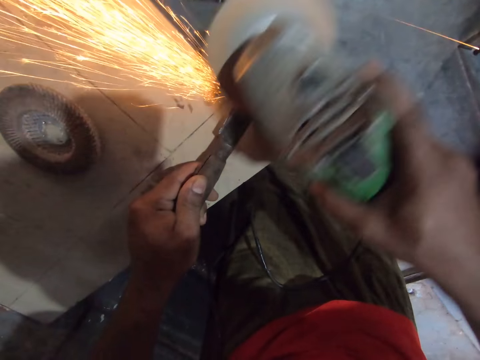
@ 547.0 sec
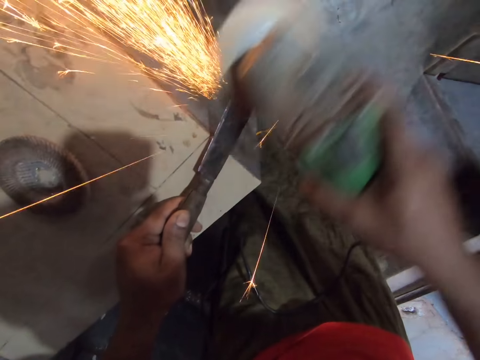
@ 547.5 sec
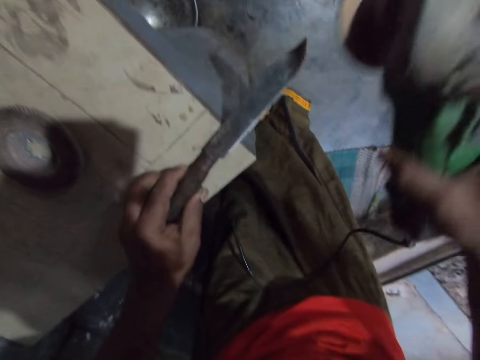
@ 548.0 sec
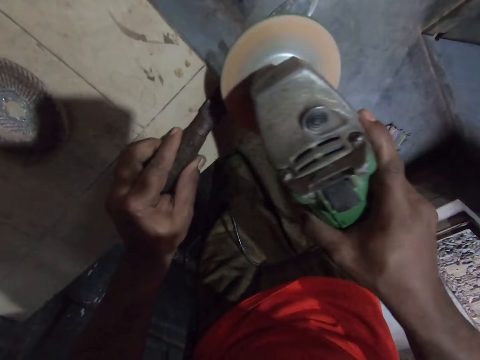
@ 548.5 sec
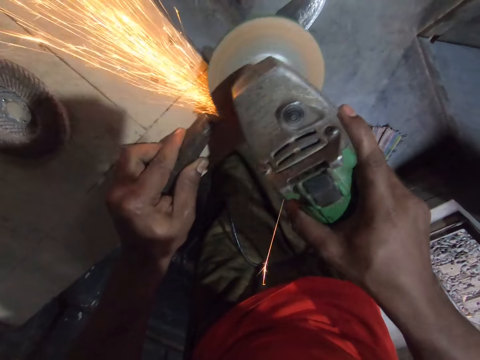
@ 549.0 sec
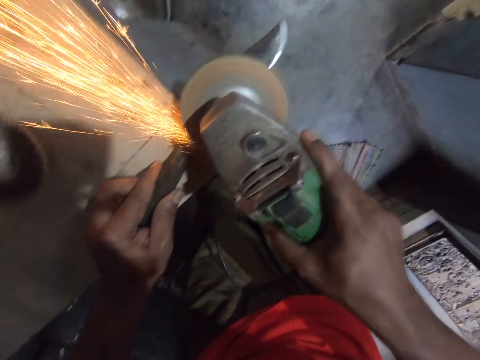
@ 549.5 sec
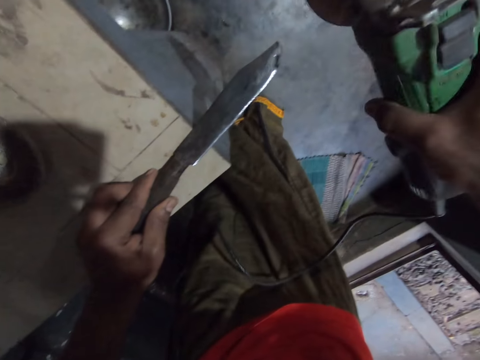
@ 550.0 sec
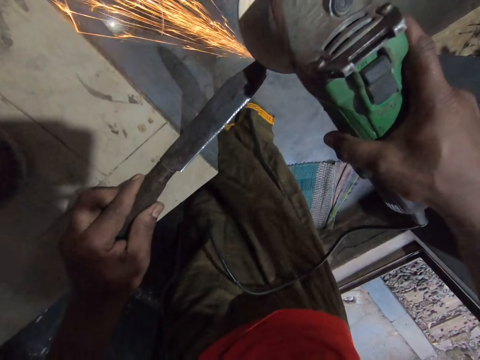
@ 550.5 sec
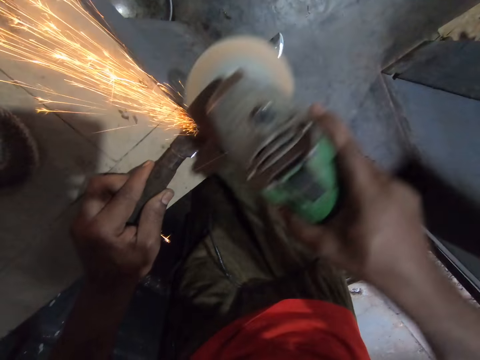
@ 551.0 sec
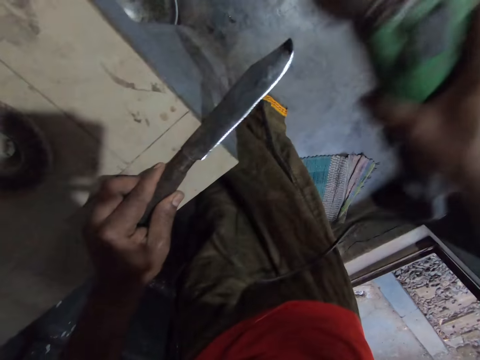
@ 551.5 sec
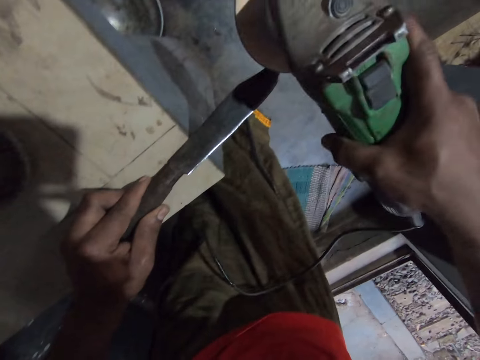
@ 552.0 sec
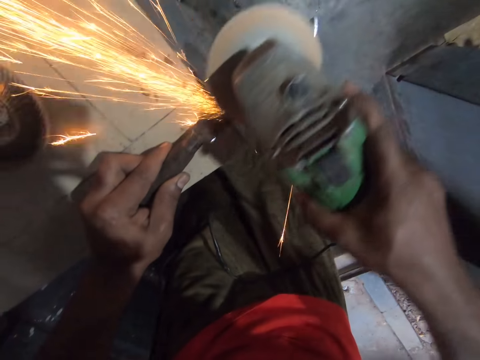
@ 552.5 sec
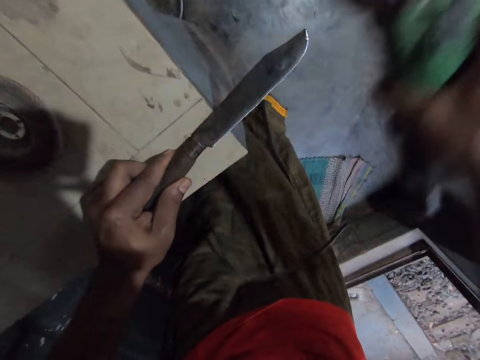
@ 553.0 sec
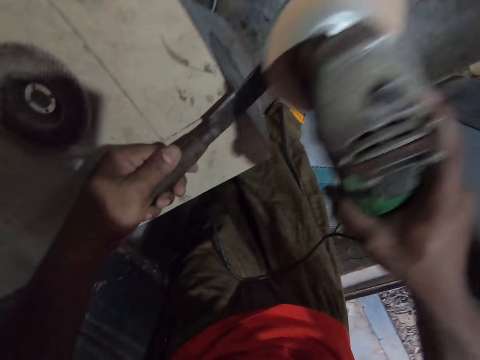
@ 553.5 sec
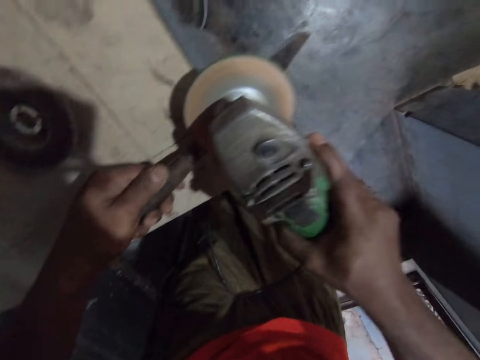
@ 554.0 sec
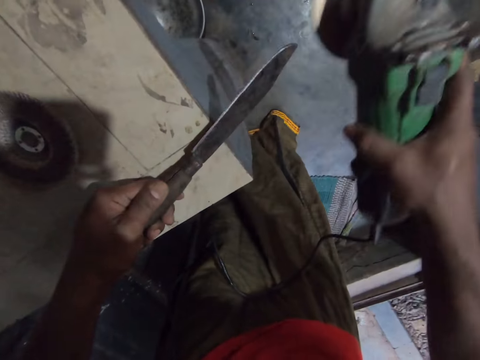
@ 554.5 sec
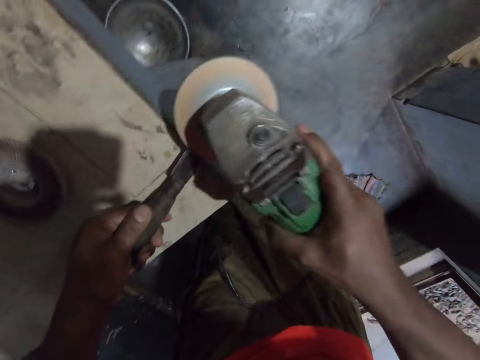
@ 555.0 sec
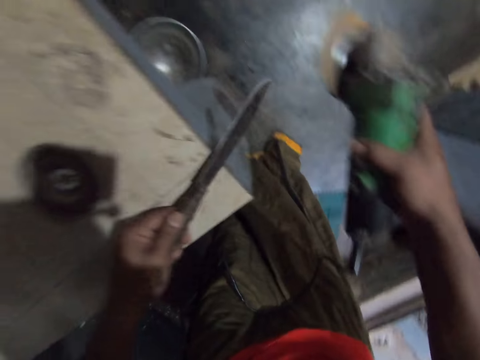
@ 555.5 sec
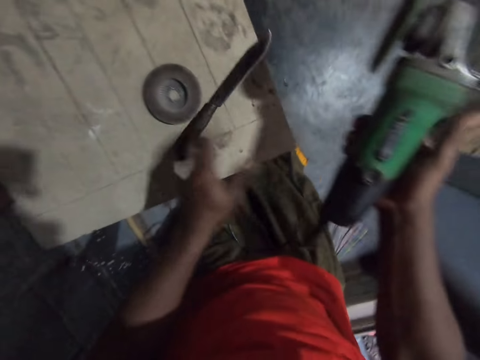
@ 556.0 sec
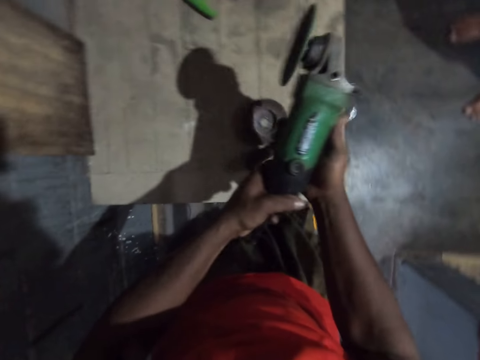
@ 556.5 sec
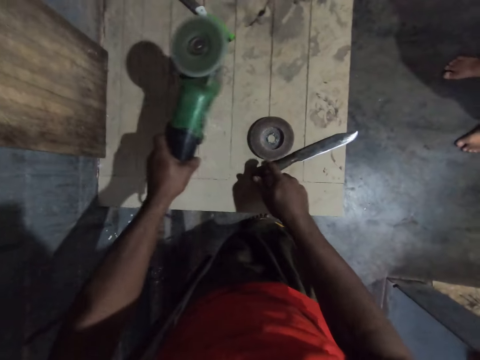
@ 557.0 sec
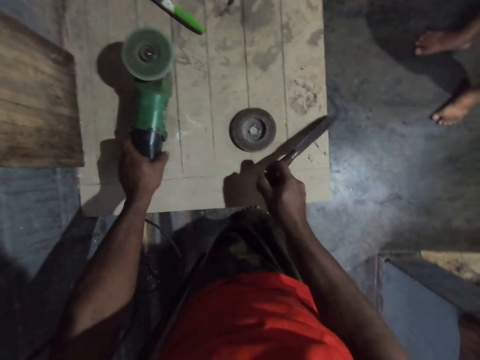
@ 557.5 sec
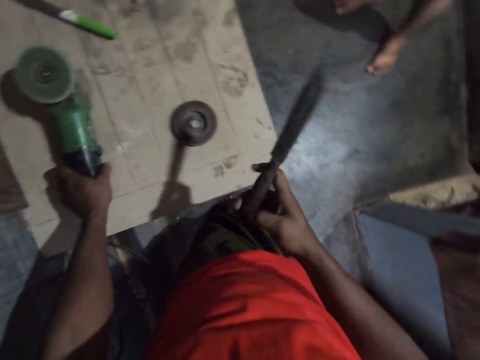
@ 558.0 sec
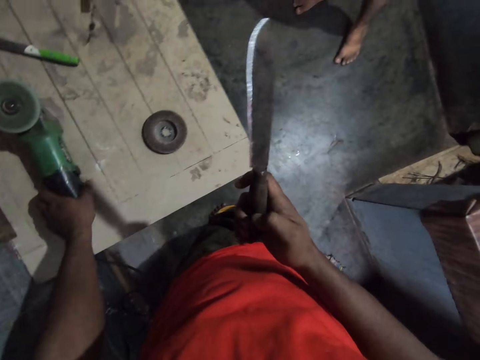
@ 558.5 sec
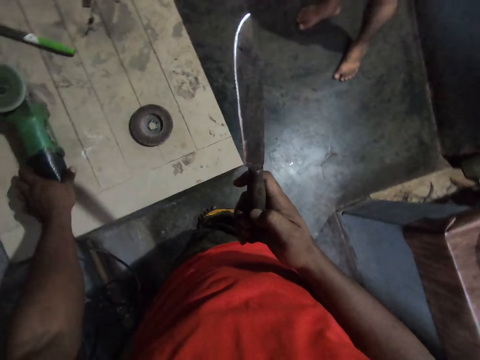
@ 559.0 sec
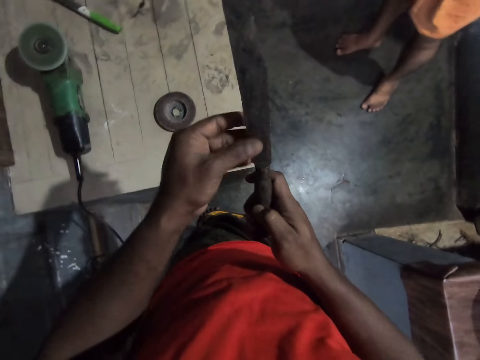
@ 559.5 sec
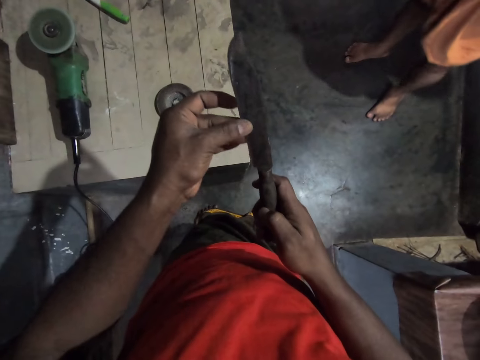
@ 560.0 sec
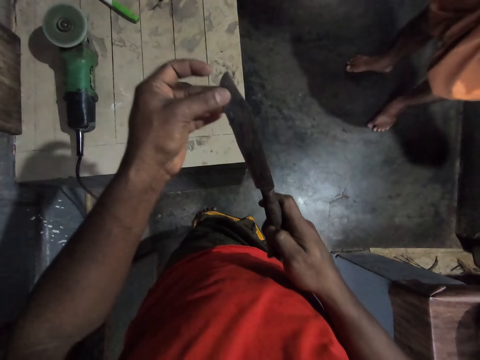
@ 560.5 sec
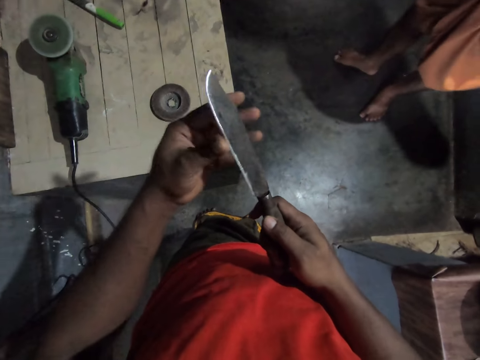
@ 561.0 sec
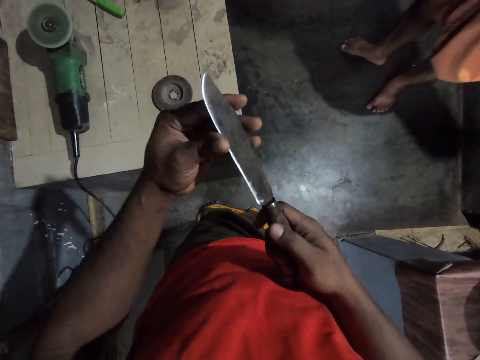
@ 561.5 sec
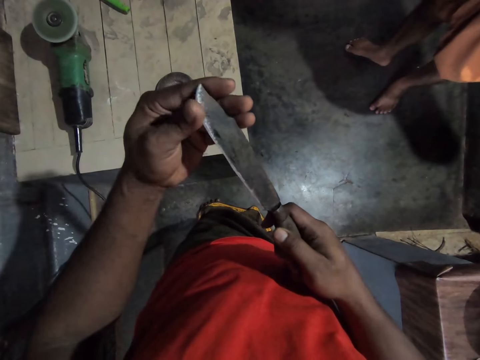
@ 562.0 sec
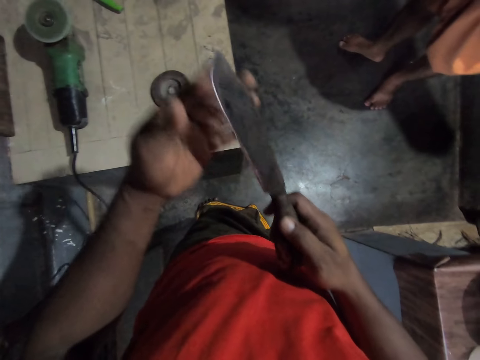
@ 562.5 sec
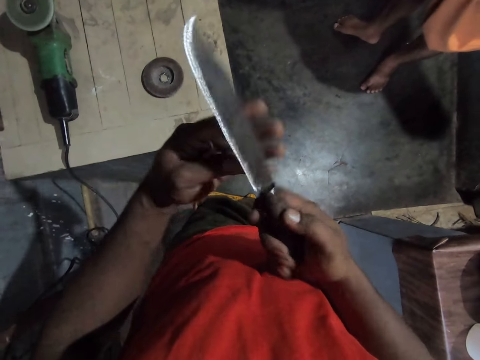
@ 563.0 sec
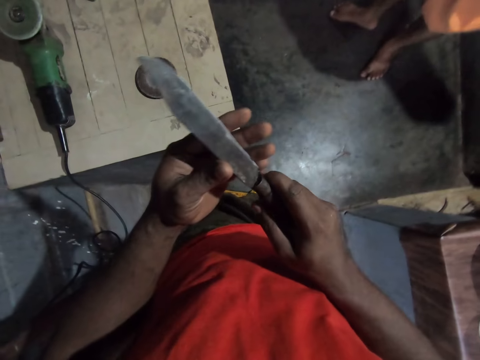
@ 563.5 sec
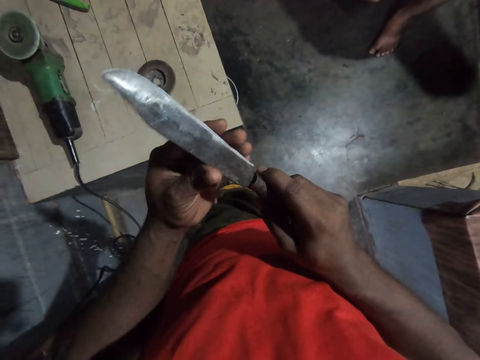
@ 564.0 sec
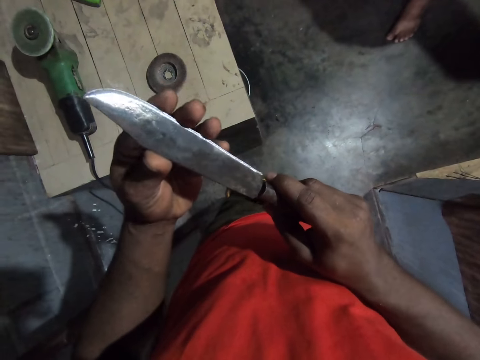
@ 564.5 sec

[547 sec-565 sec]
The camera wearer turns the knife to a different side. They sharpen the knife with the grinder. They move the knife. They hold the grinder in the right hand, drop the knife on the table with the left hand, hold the grinder with both hands, and pass the grinder to the left hand. They put the grinder on the table with the left hand. They pick the knife from the table with the right hand. They look at the knife in the right hand. They touch the knife with the left hand. They move the left hand on the knife. They look at the knife. They touch the knife with the left hand. They turn the knife sideways.

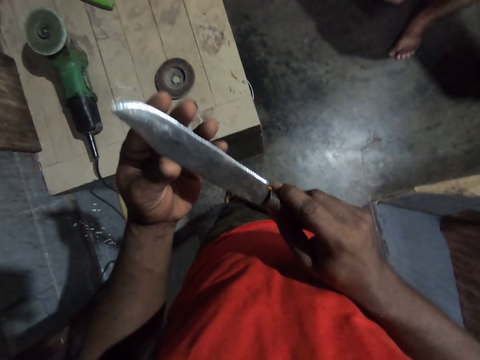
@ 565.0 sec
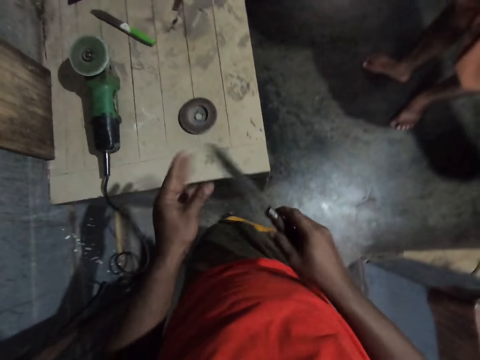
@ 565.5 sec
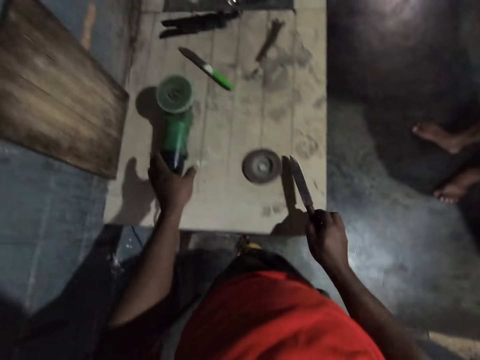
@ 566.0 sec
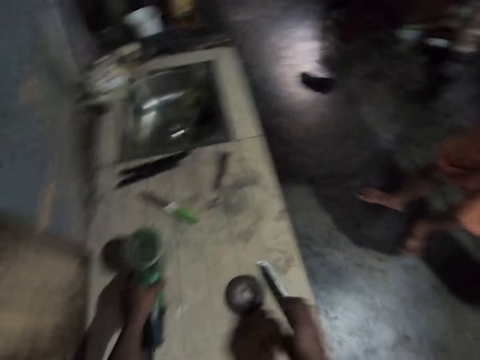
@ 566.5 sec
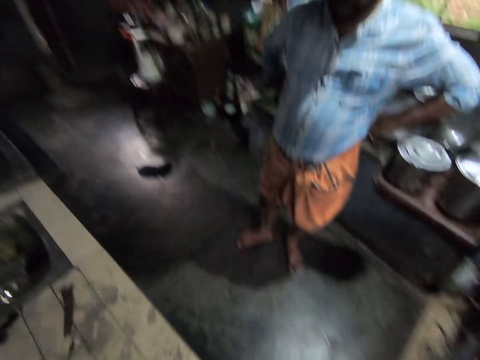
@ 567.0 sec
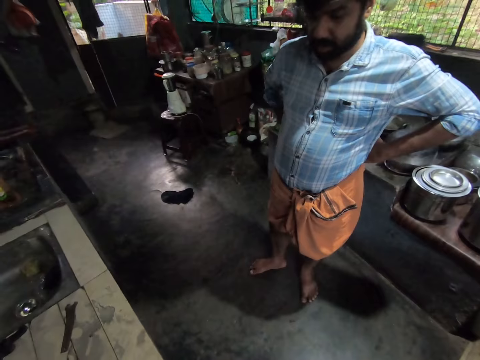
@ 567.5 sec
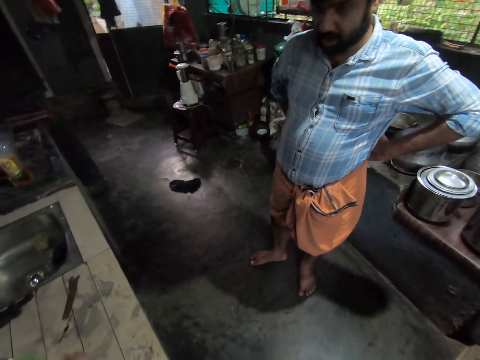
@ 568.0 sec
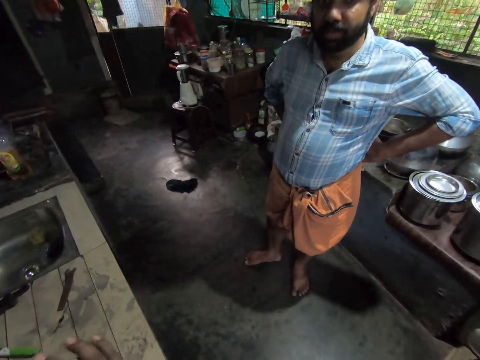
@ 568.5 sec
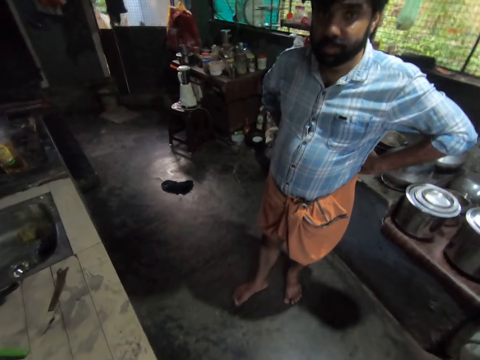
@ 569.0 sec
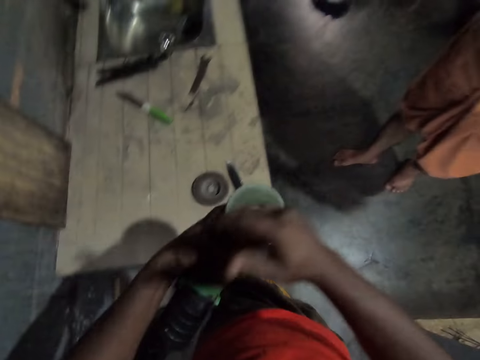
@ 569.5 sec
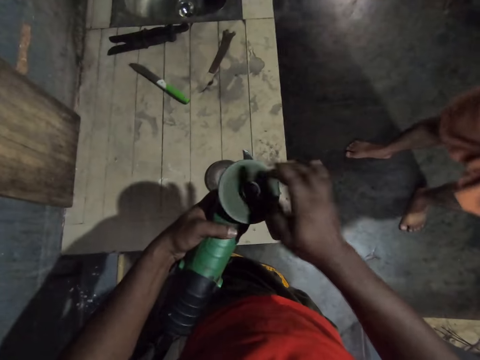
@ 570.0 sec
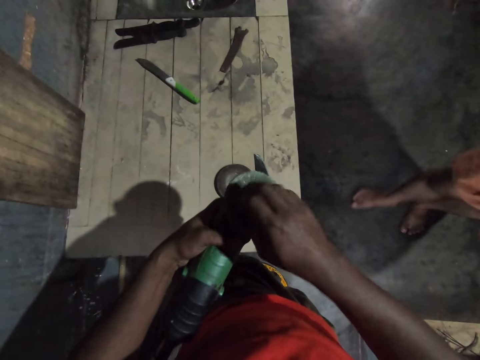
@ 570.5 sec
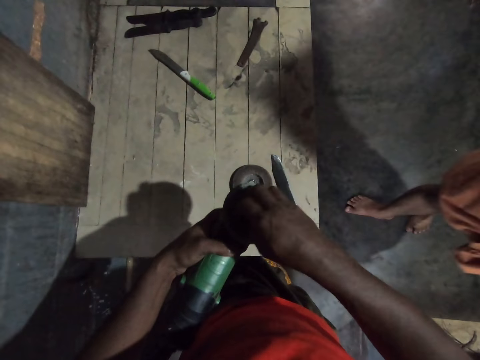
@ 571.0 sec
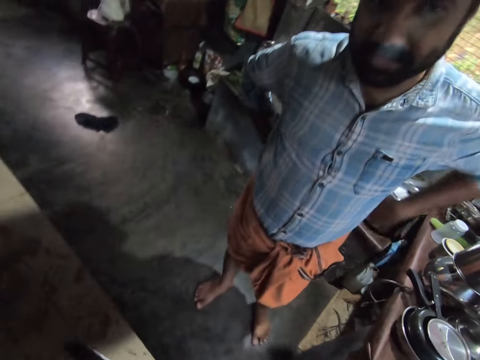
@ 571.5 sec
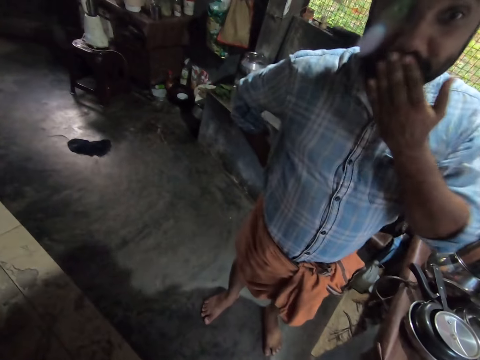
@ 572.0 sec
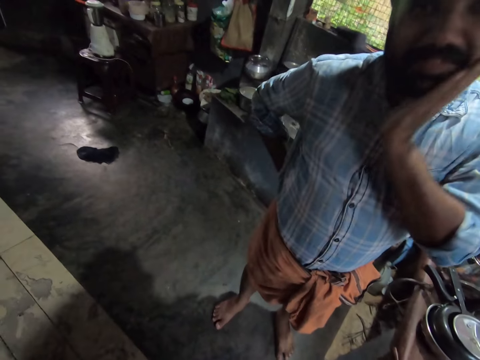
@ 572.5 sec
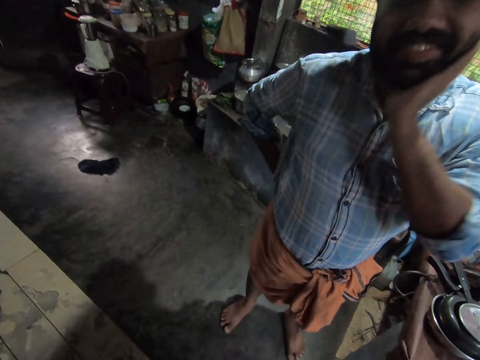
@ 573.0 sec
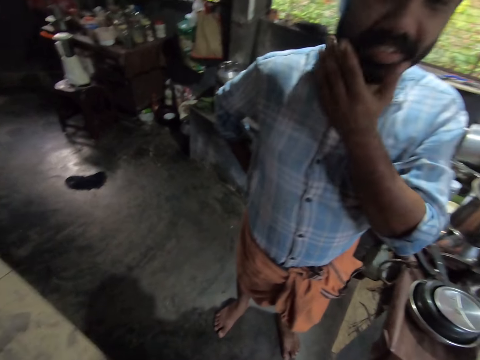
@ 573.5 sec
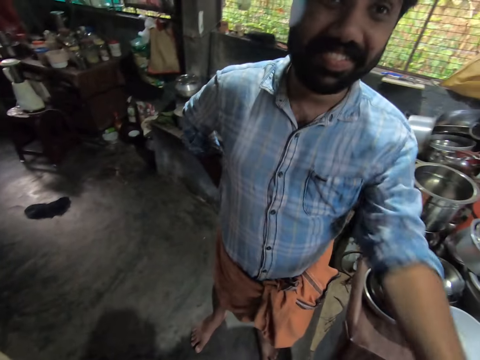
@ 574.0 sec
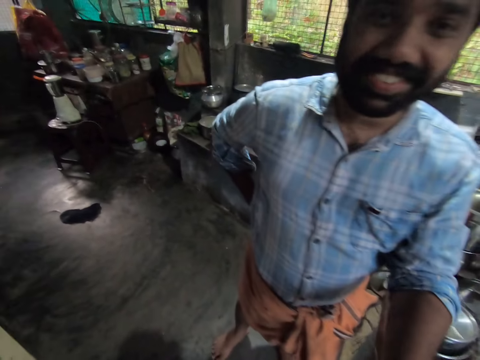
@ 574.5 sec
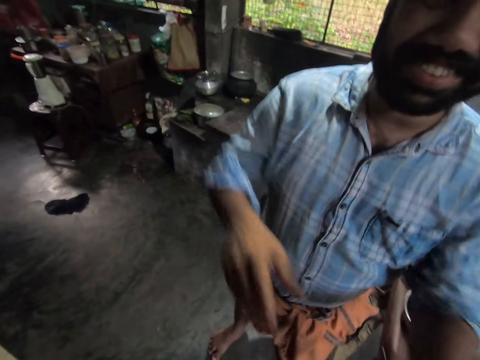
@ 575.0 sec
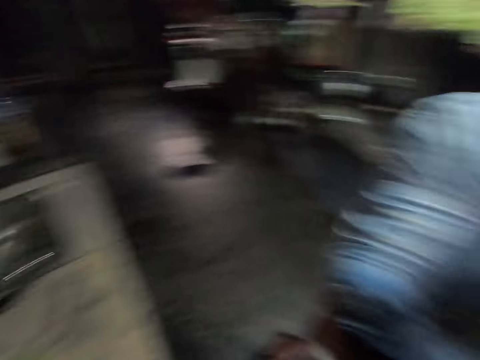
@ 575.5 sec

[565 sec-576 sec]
The camera wearer removes the left hand from the knife. They put the knife on the table with the right hand. They pick the grinder with the left hand. They hold the grinder with both hands. They look around. A man stands in the house. The man communicates to the camera wearer. The camera wearer repairs the grinder. The man takes a step forward. The man communicates to the camera wearer. The camera wearer looks around. The man touches the cheeks with the left hand and touches the chin with the left hand. The camera wearer interacts with the man. The man looks at the camera wearer's camera and adjusts the camera wearer's camera.
